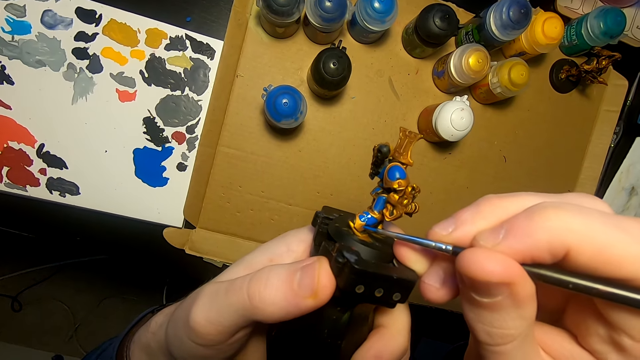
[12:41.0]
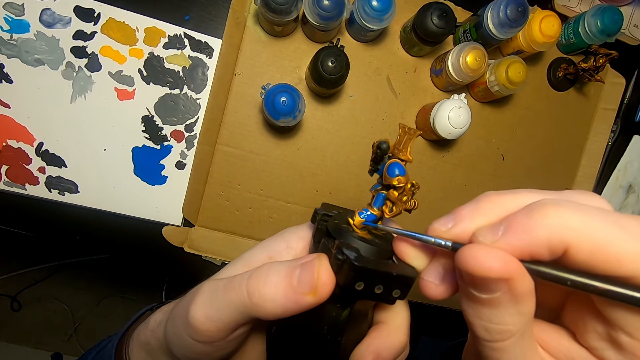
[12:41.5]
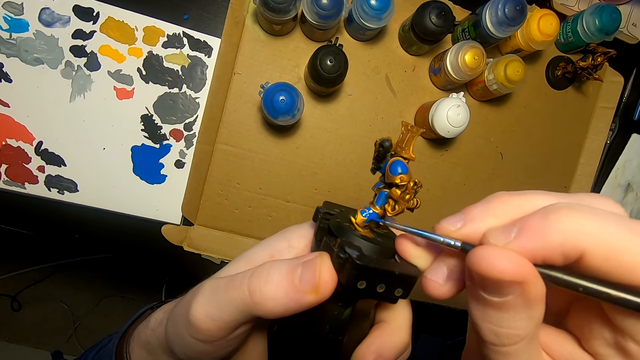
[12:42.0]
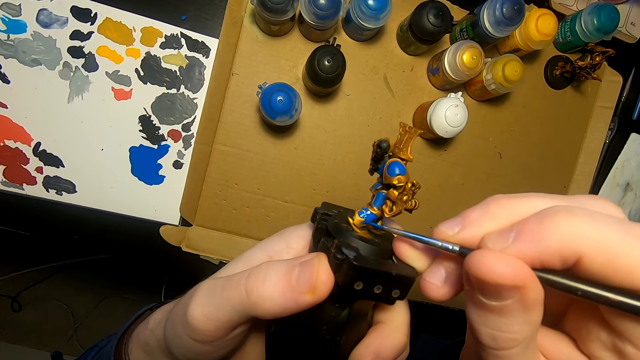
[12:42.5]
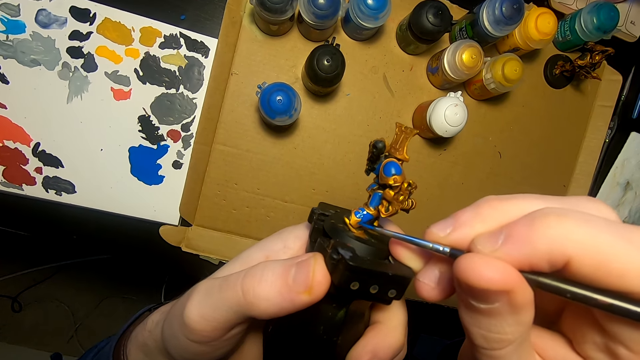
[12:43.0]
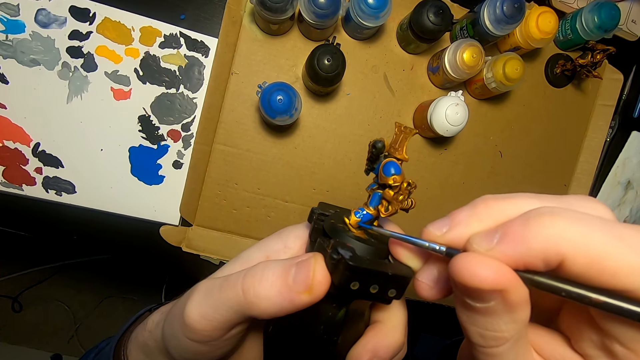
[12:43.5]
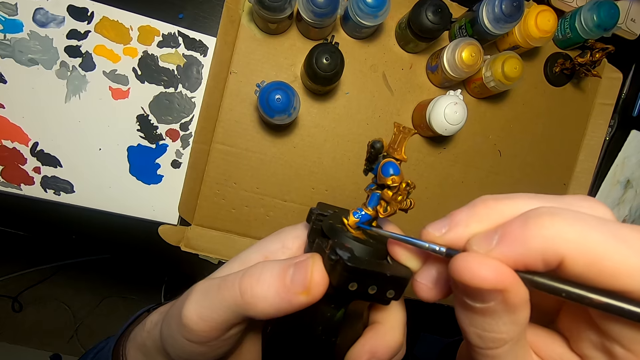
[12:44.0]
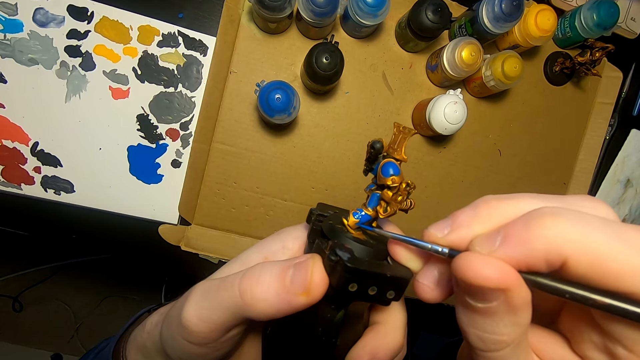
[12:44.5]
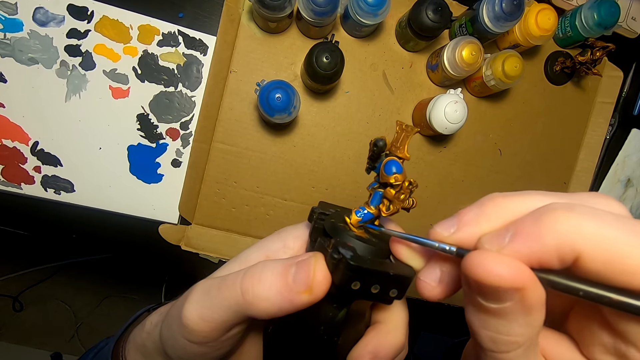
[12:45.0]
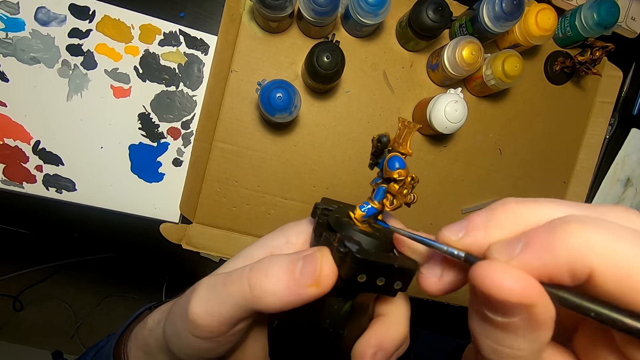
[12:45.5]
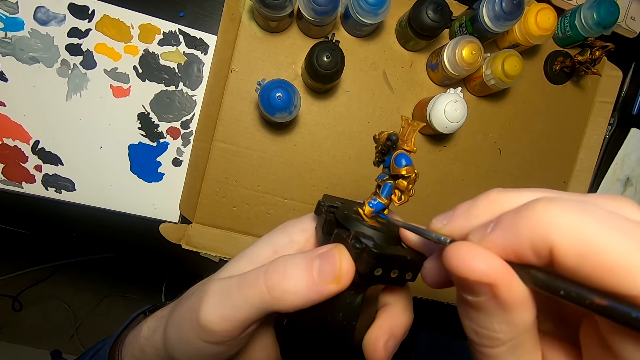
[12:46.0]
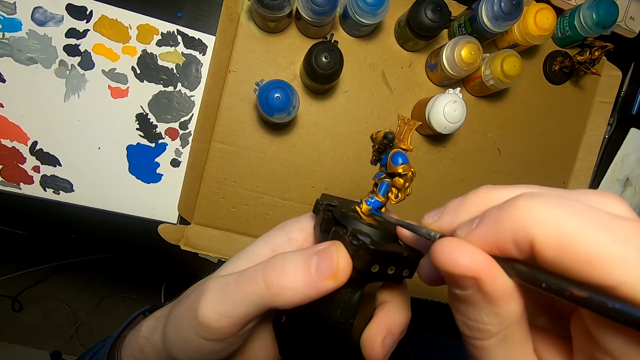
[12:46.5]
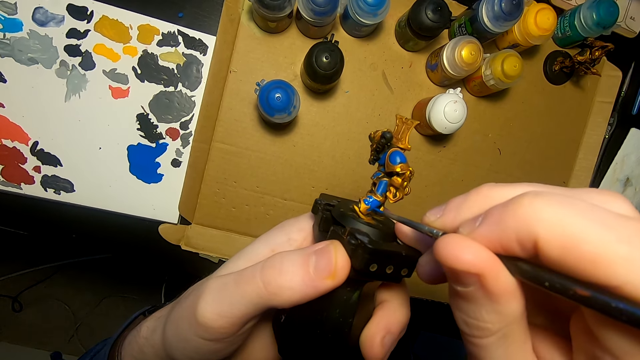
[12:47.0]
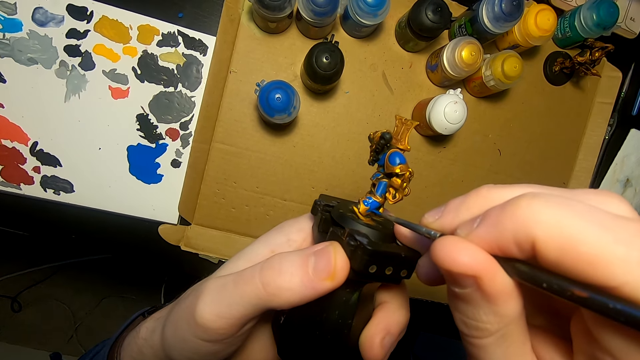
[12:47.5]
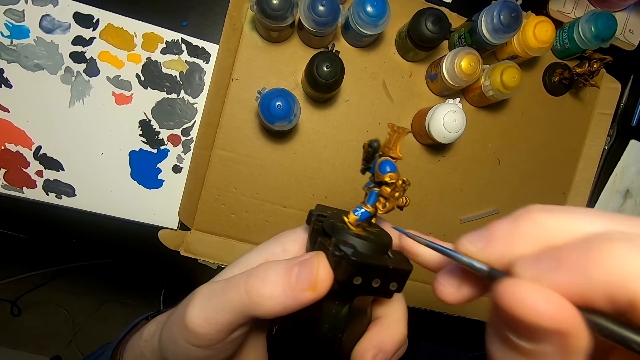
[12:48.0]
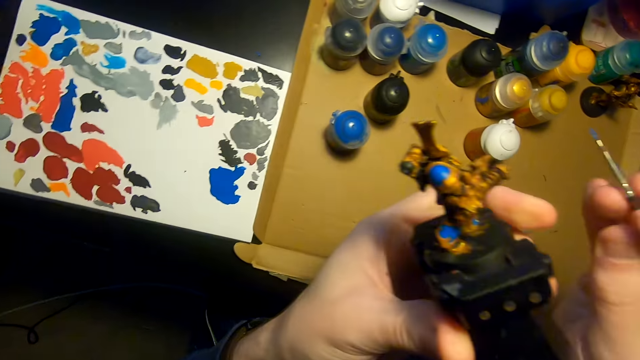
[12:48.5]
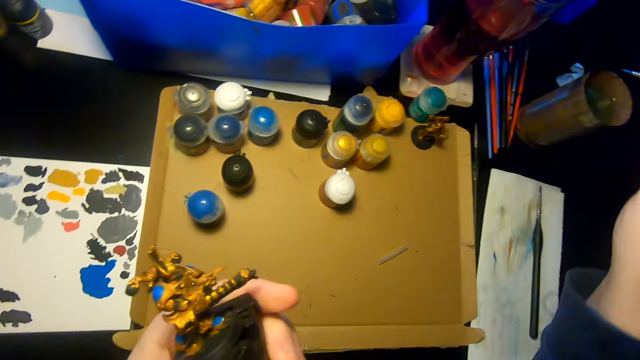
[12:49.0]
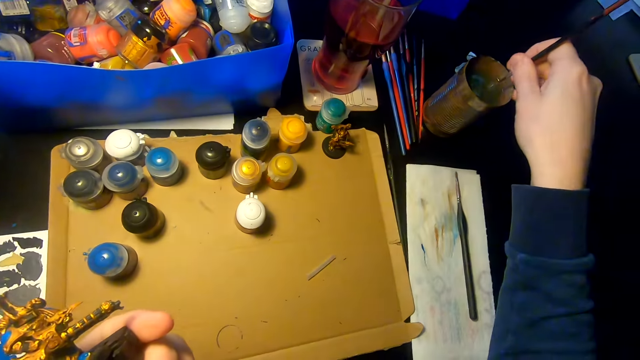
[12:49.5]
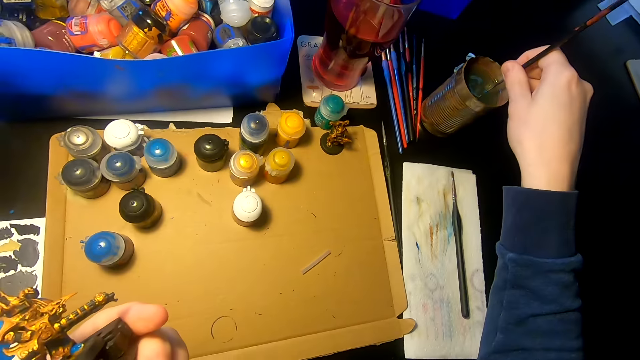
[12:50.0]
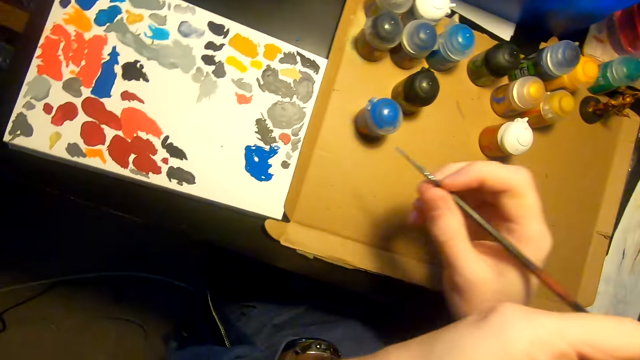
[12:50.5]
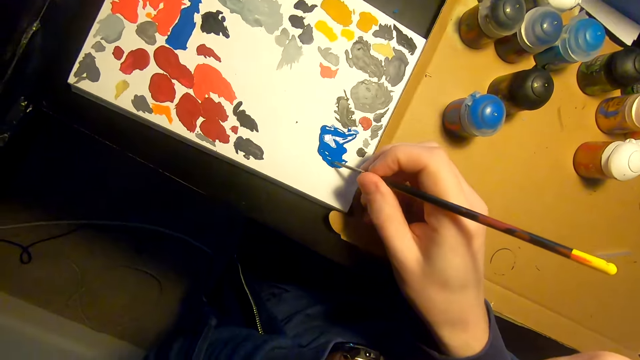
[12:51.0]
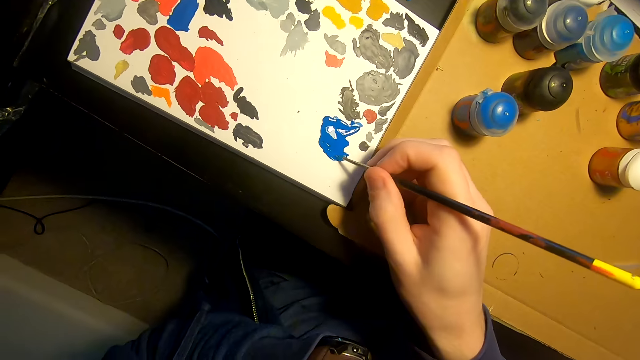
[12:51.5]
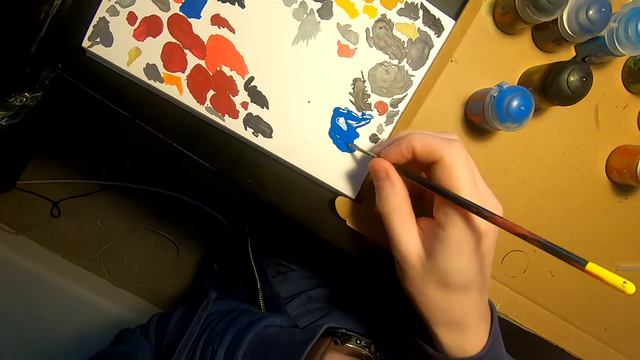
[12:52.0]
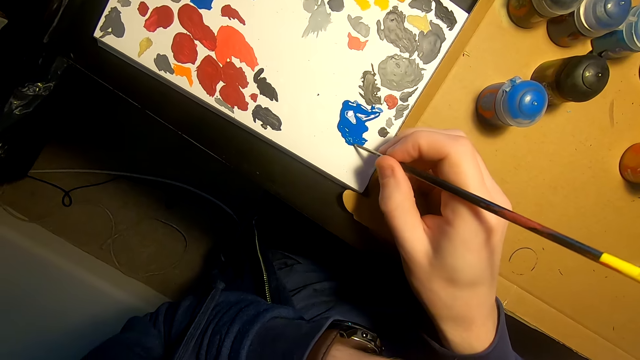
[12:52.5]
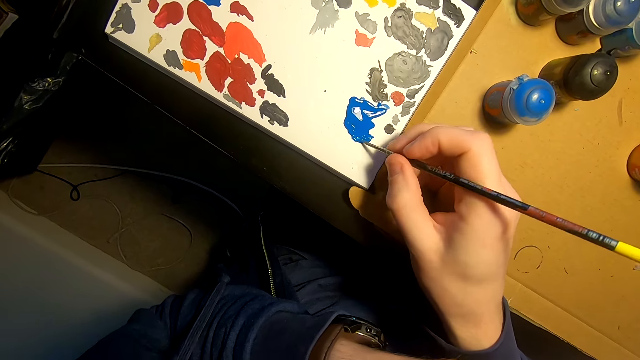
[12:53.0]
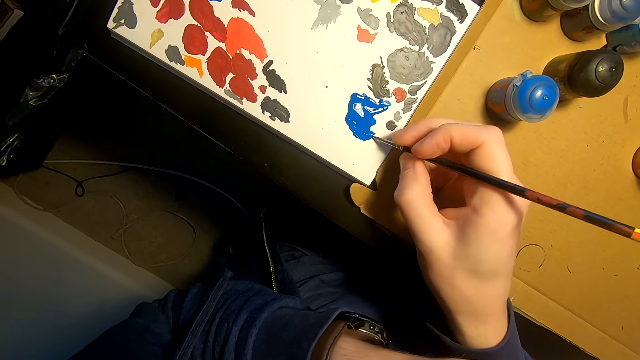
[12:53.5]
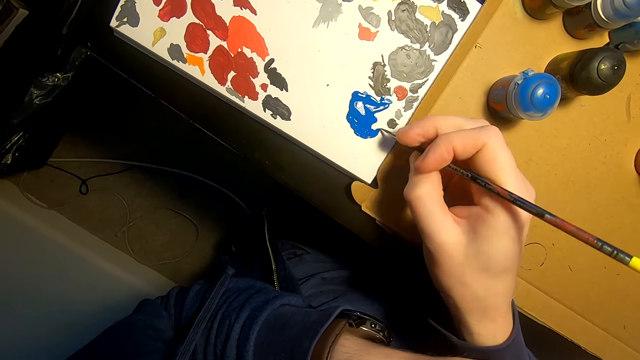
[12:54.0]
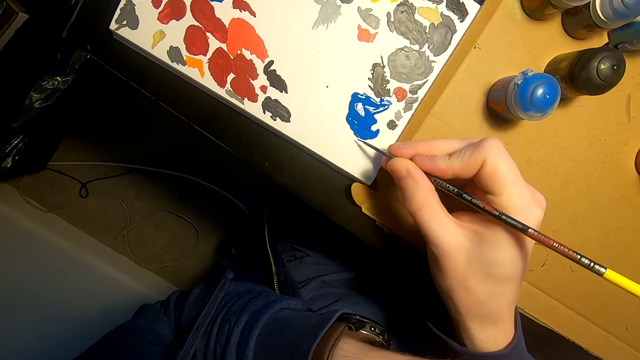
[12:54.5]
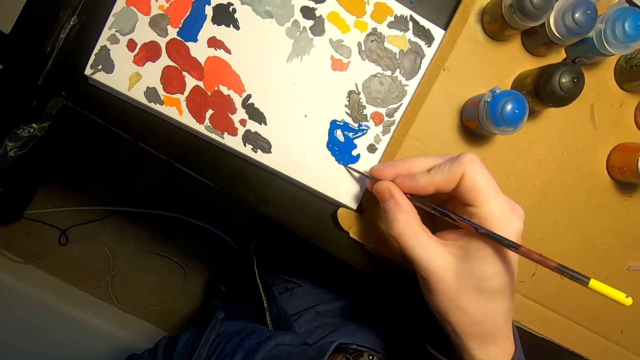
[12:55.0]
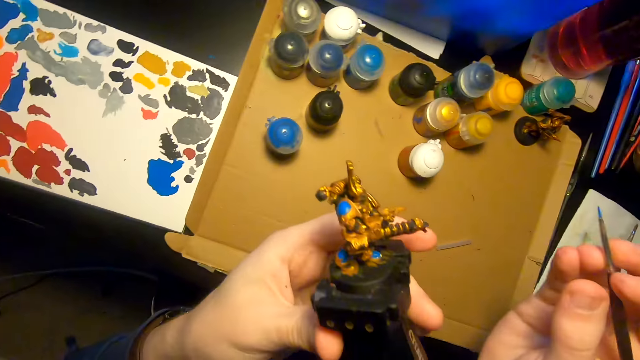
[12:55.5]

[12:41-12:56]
The camera wearer dips the paint brush in a tin of water. They dip the paint brush in the paint.

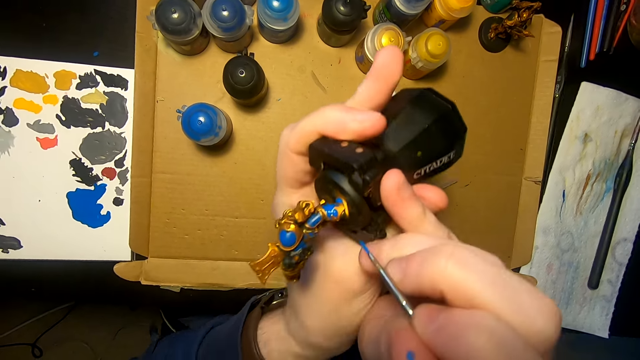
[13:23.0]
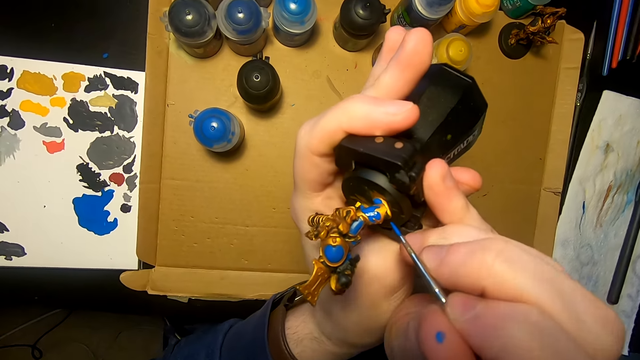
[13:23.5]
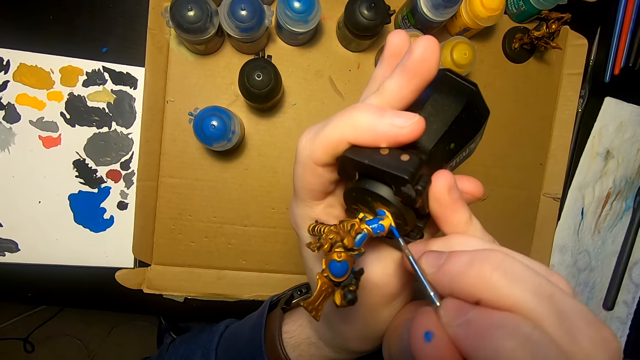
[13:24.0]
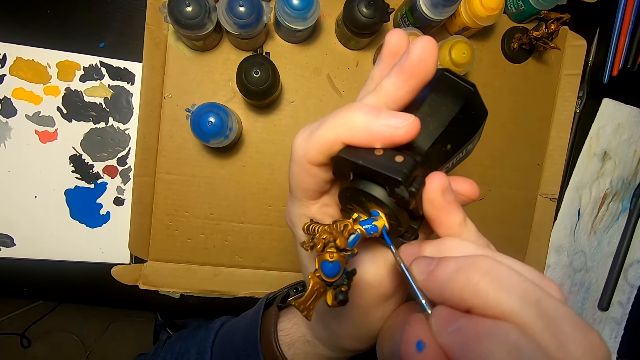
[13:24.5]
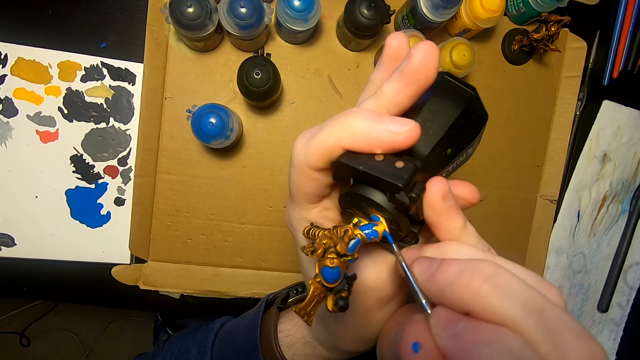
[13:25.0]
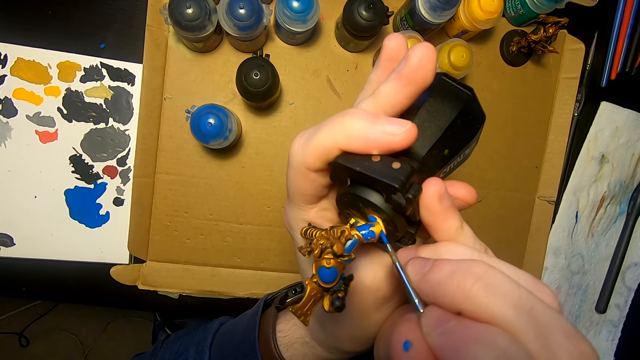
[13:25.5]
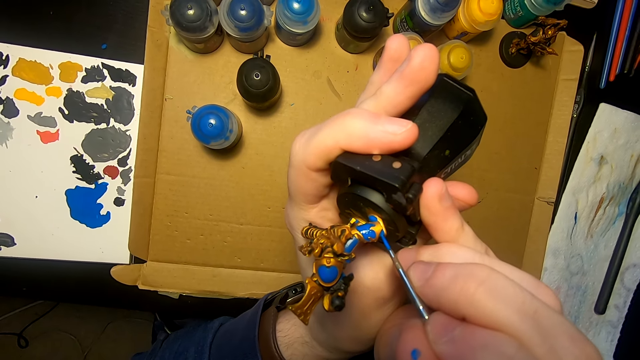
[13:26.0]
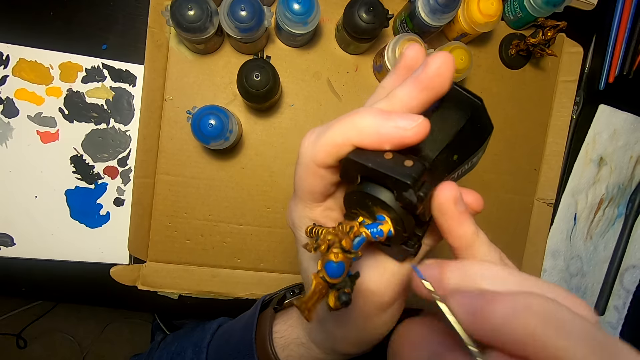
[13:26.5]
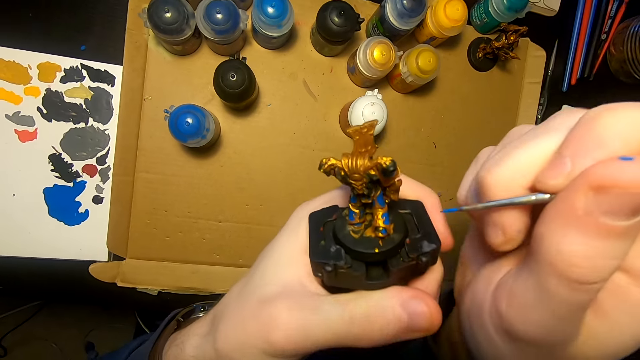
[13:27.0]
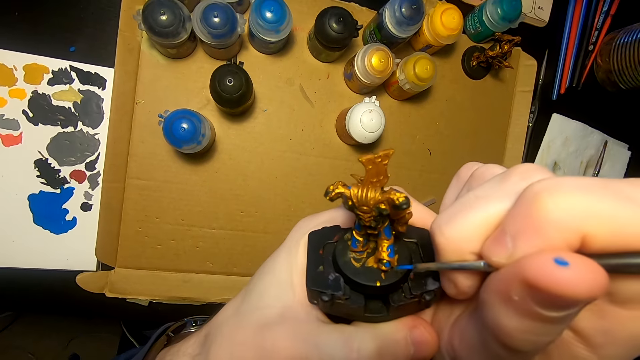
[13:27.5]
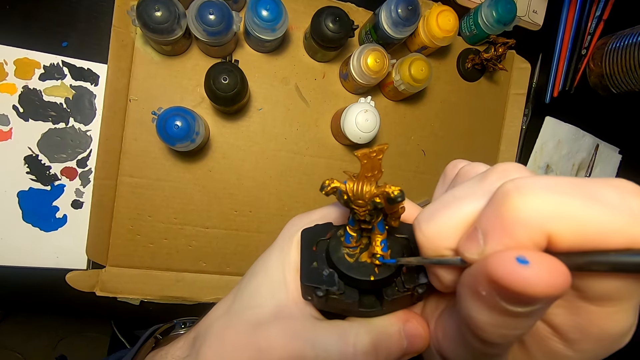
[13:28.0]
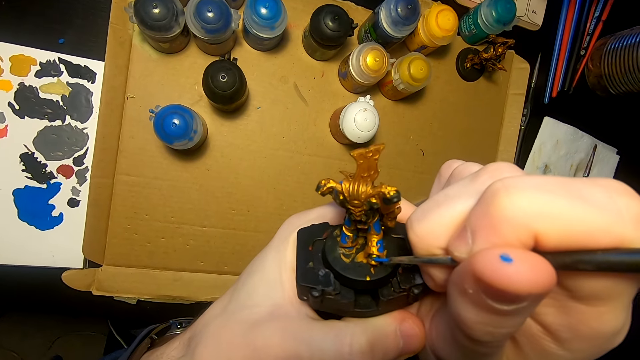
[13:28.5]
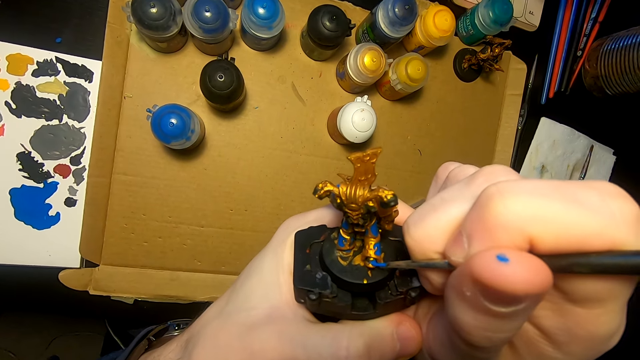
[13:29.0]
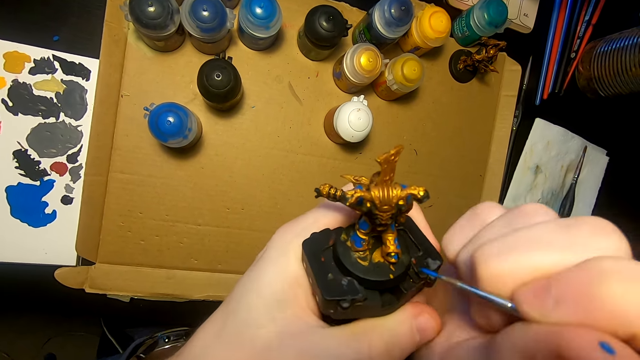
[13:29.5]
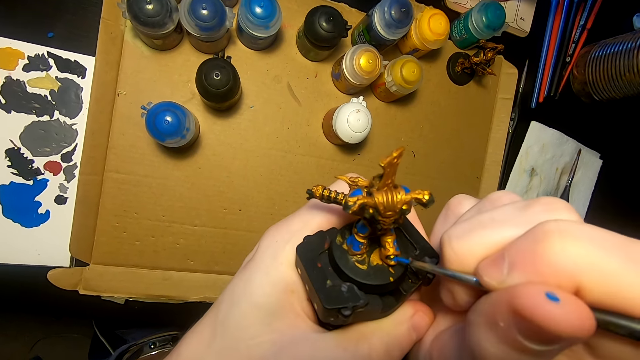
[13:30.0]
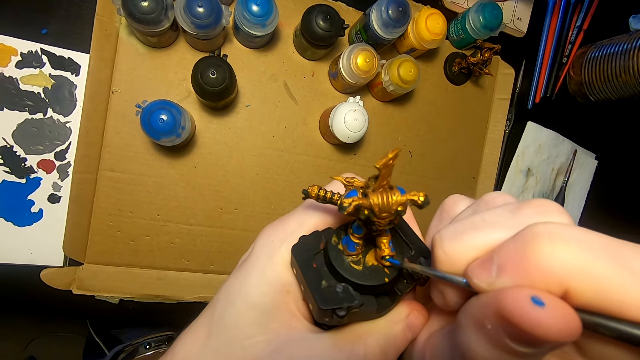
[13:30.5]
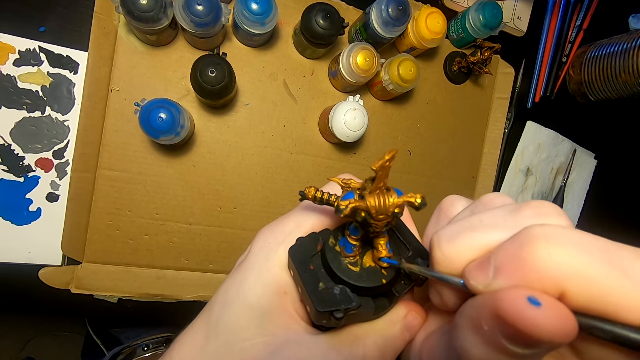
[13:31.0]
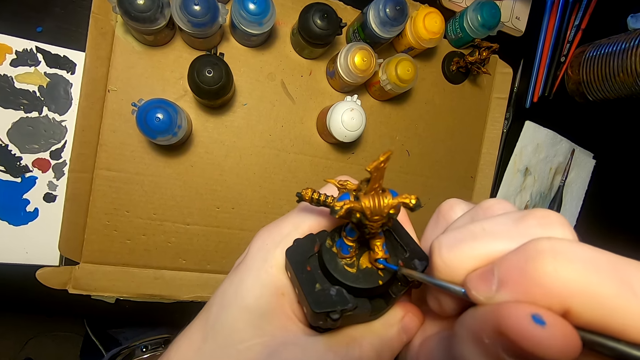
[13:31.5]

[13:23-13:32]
The camera wearer turns the model sculpture. They paint the model sculpture with a painting brush. They turn the model sculpture. They paint the model sculpture with a painting brush.
